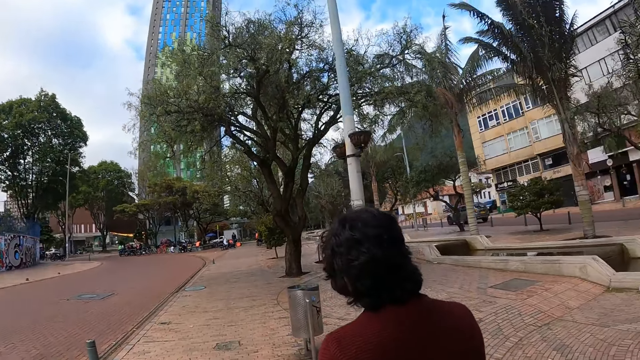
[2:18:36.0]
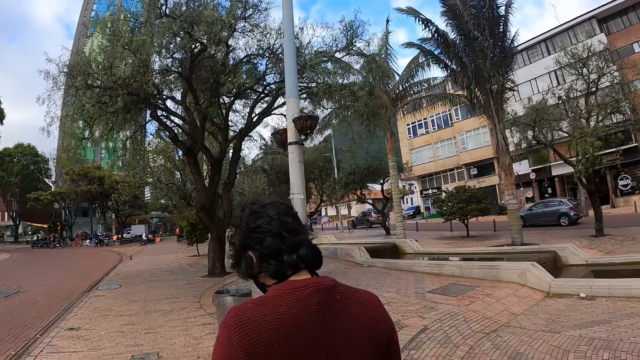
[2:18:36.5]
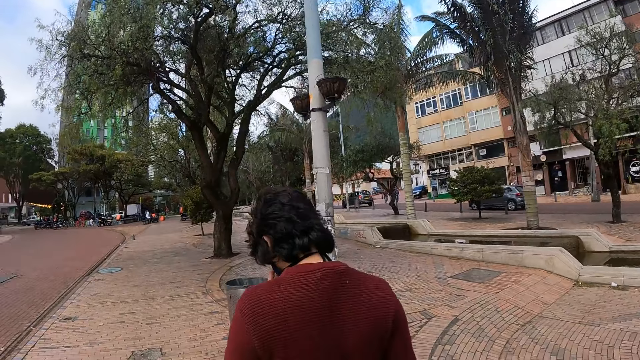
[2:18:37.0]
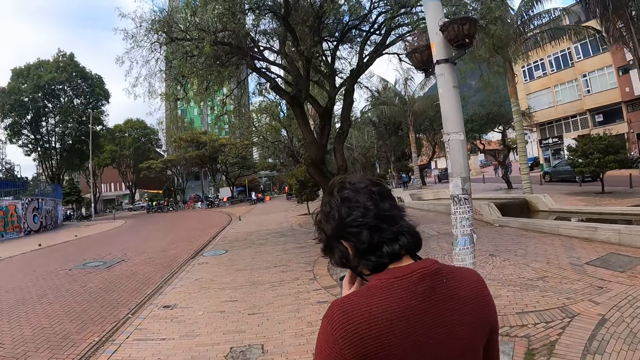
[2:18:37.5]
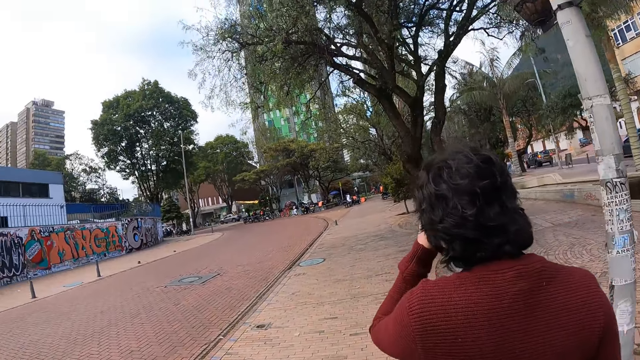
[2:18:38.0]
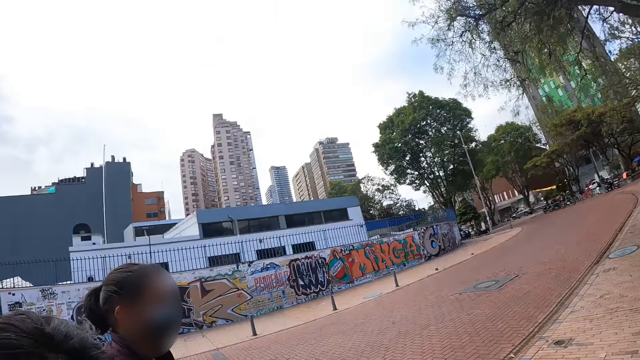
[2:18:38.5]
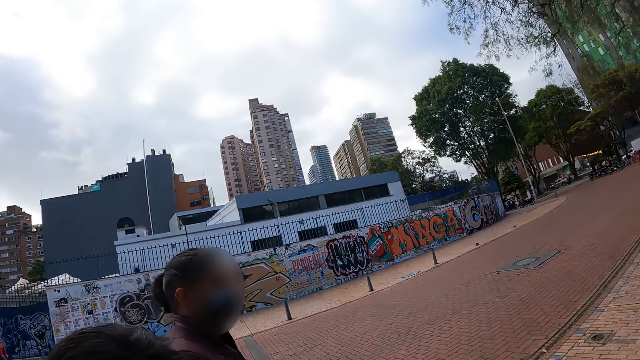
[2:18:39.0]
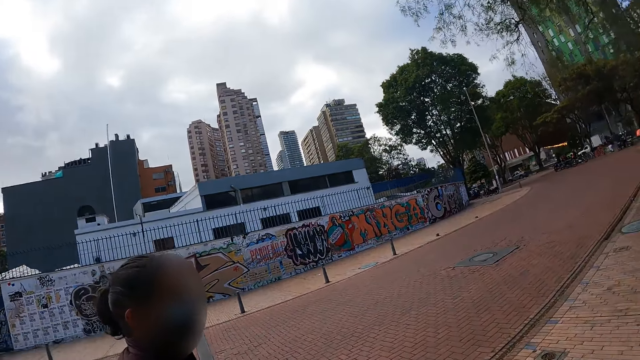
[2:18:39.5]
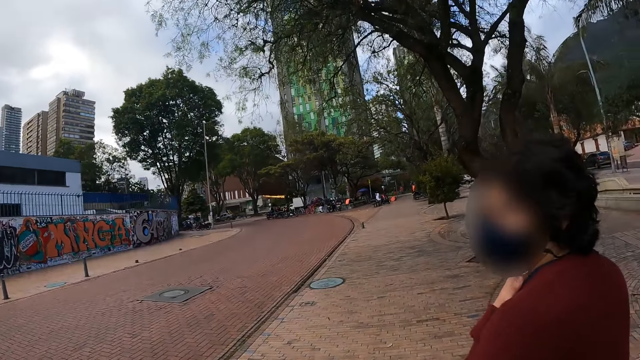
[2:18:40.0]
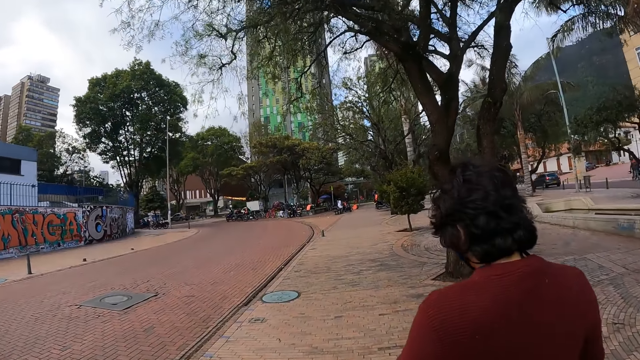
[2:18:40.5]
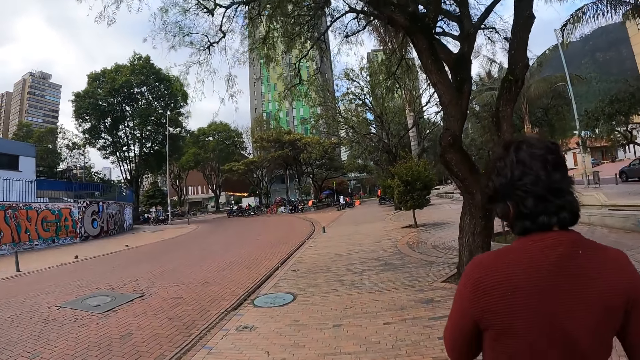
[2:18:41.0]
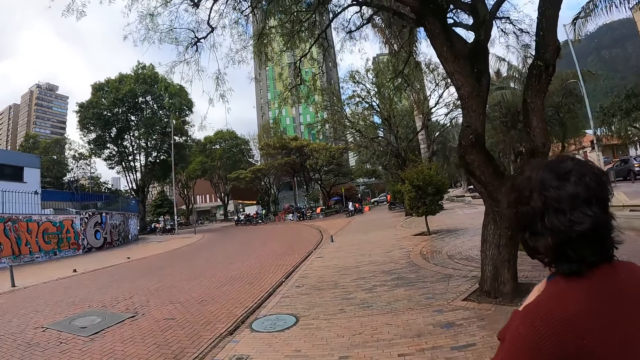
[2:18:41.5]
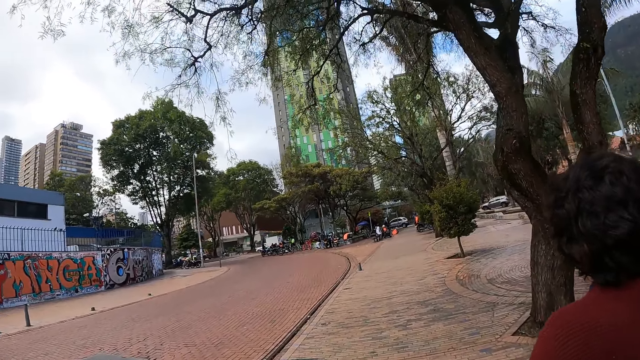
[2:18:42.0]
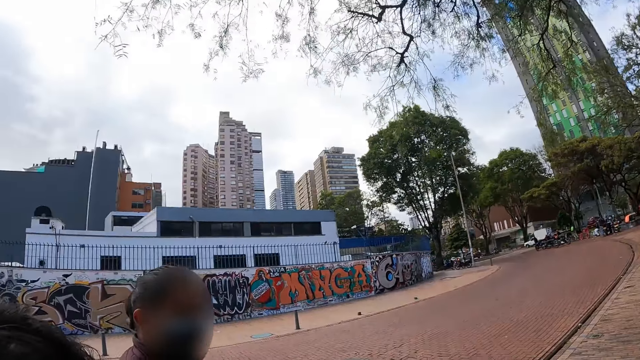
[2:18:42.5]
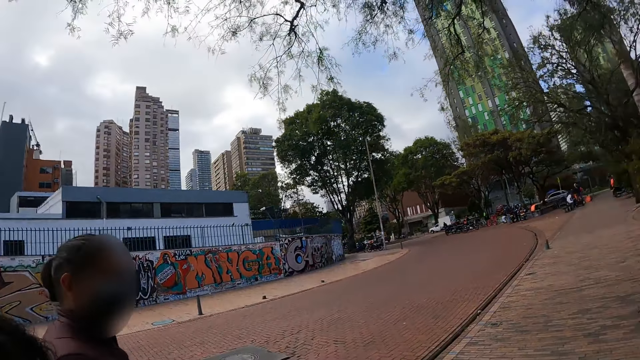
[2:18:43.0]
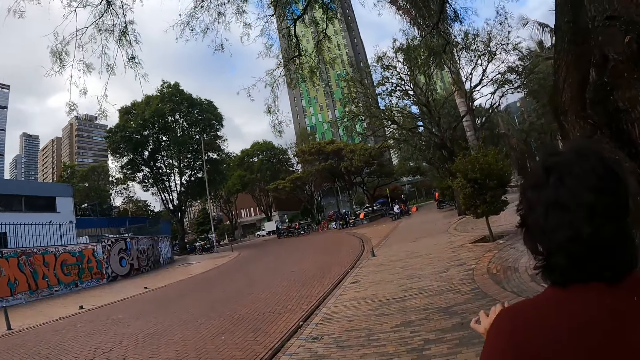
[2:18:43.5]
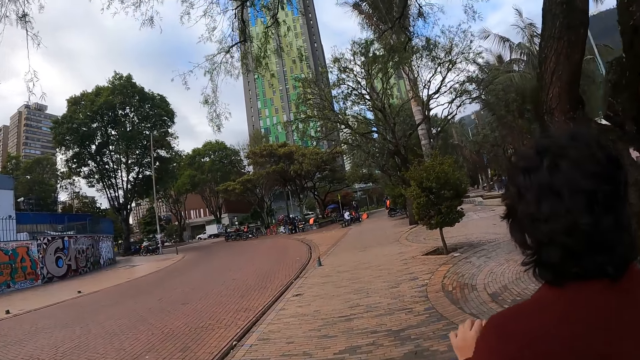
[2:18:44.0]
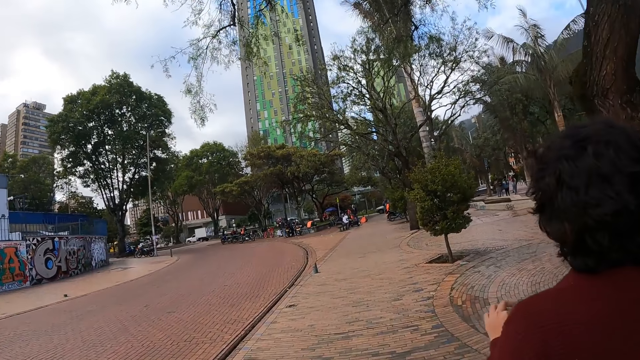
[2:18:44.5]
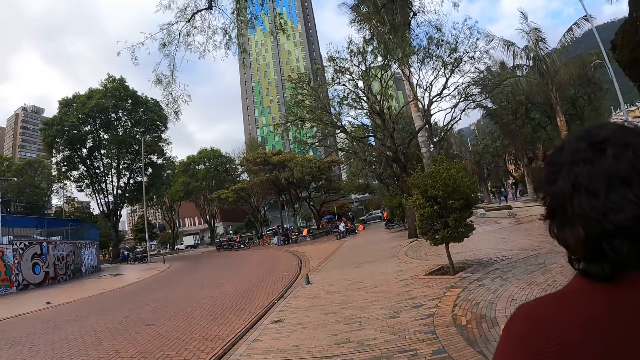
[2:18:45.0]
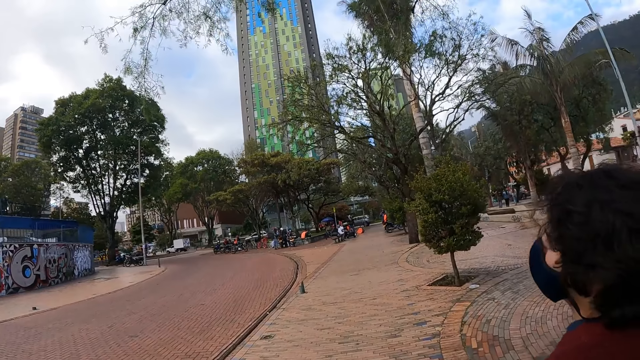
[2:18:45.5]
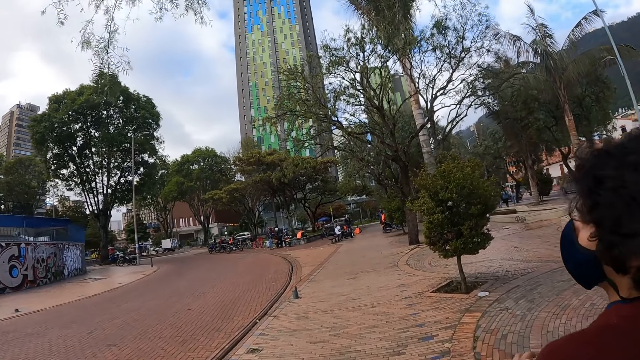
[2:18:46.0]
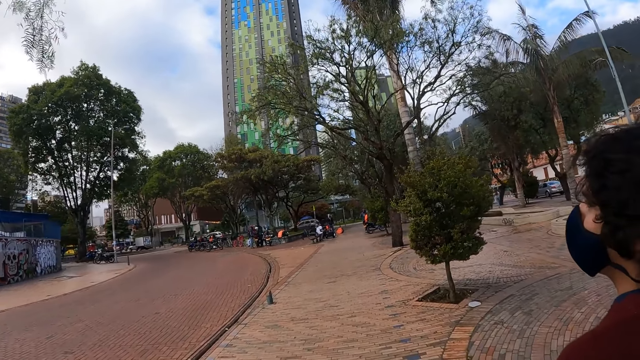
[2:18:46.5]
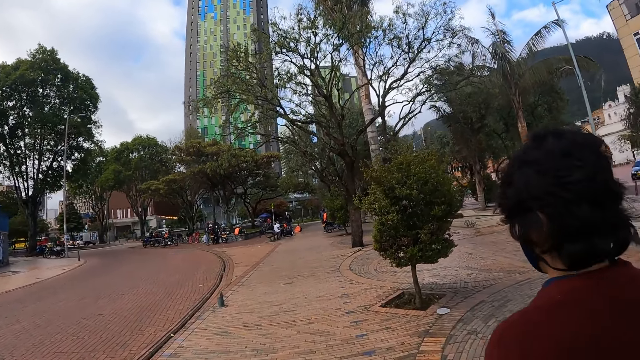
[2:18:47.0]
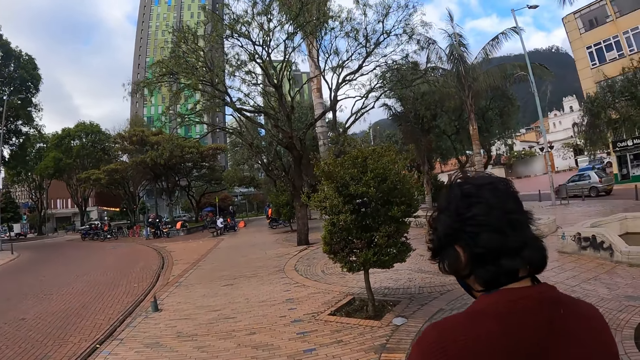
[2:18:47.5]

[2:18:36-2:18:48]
A person touches the mask. The camera wearer looks around. They walk along the sidewalk. They move around.

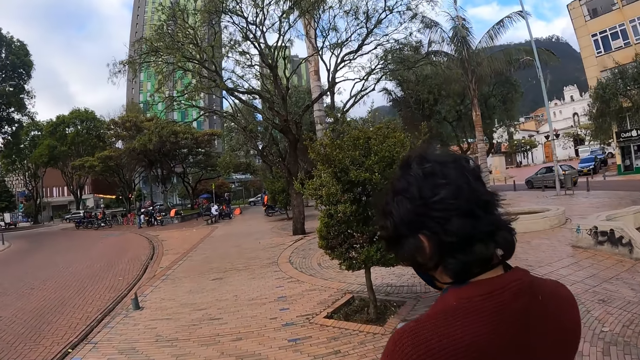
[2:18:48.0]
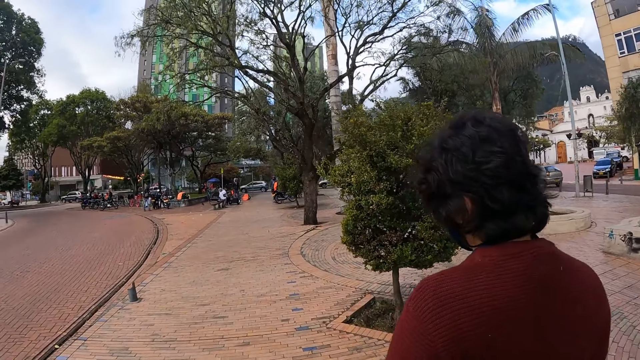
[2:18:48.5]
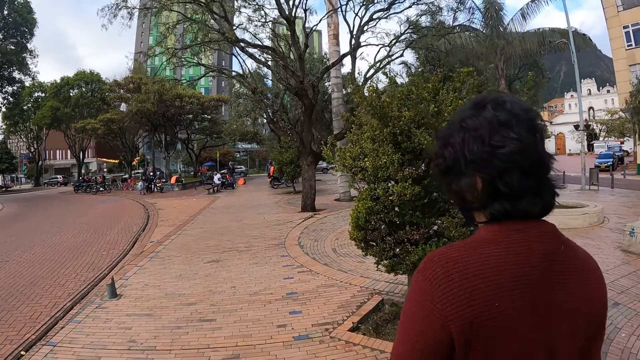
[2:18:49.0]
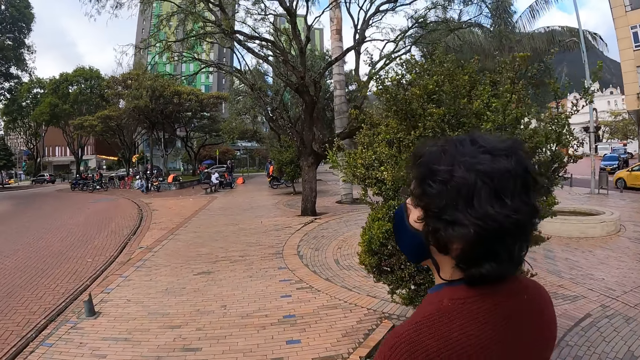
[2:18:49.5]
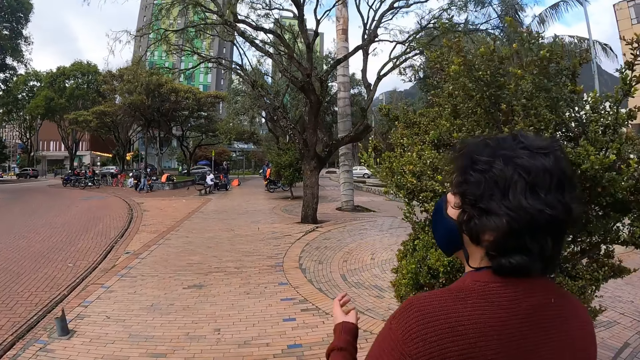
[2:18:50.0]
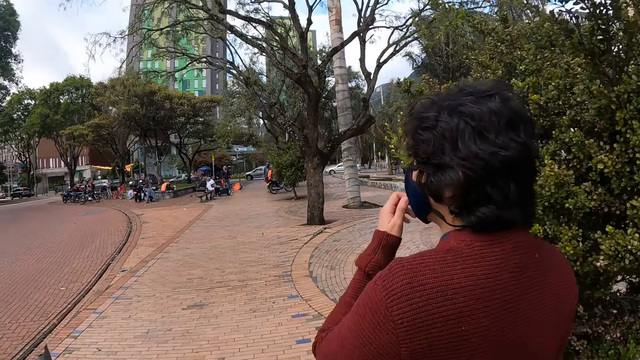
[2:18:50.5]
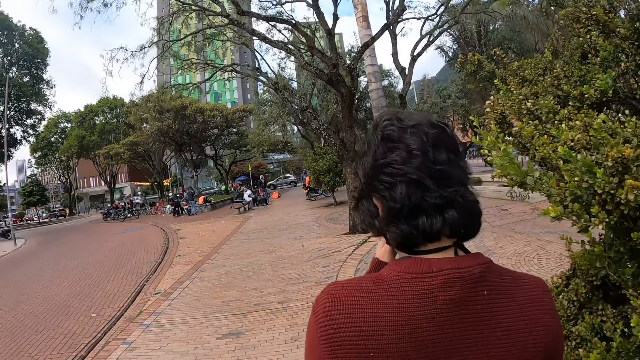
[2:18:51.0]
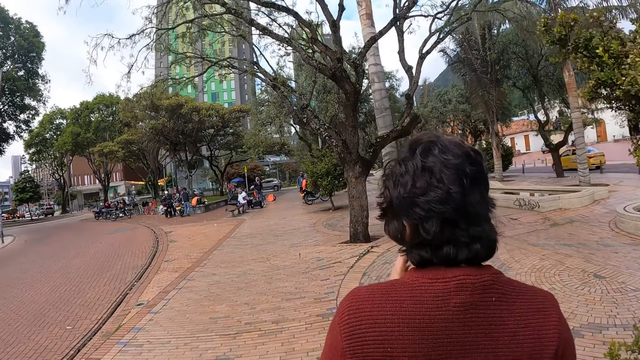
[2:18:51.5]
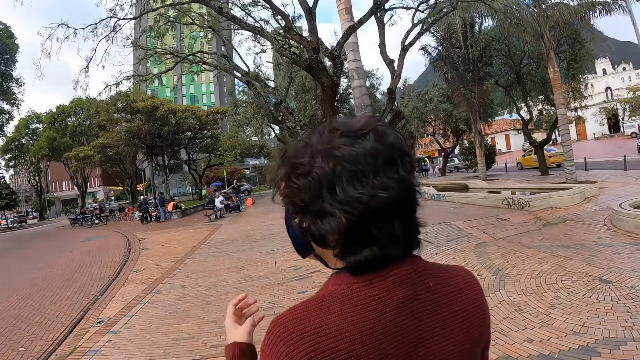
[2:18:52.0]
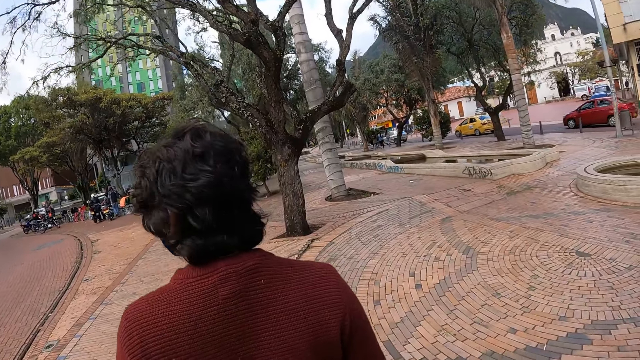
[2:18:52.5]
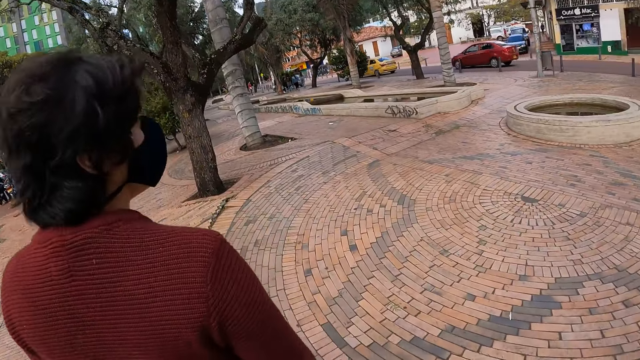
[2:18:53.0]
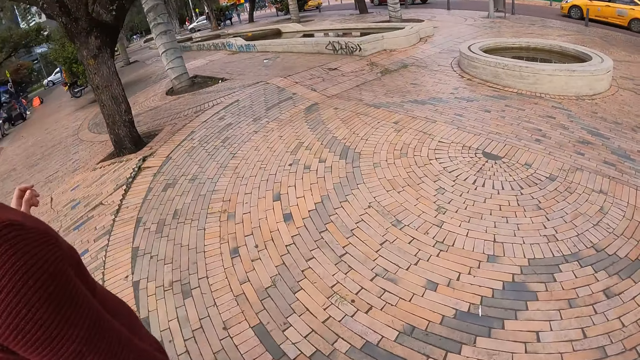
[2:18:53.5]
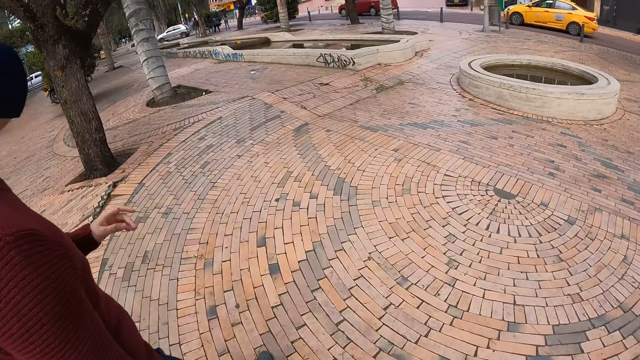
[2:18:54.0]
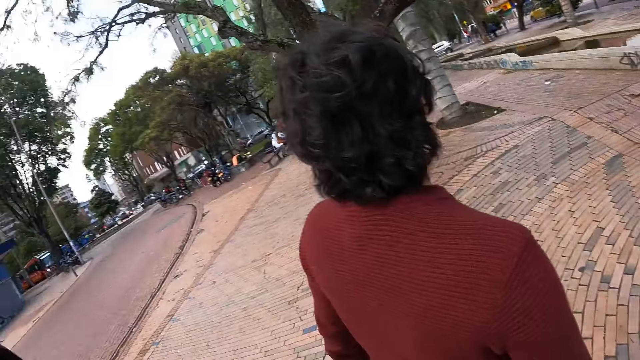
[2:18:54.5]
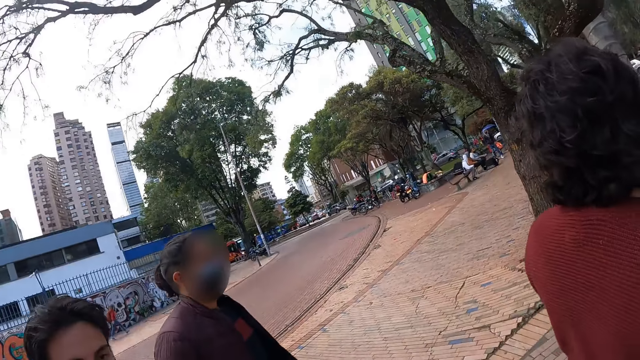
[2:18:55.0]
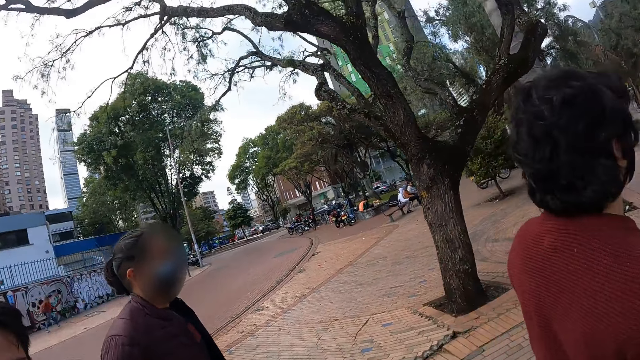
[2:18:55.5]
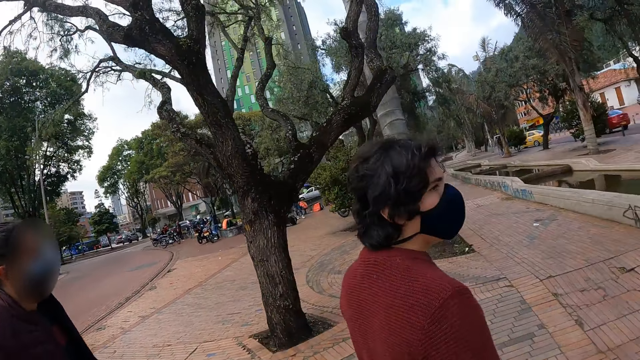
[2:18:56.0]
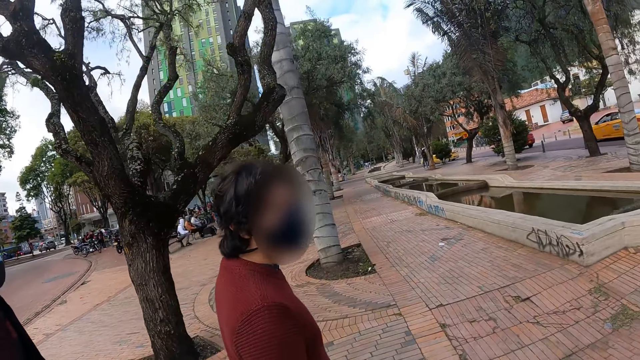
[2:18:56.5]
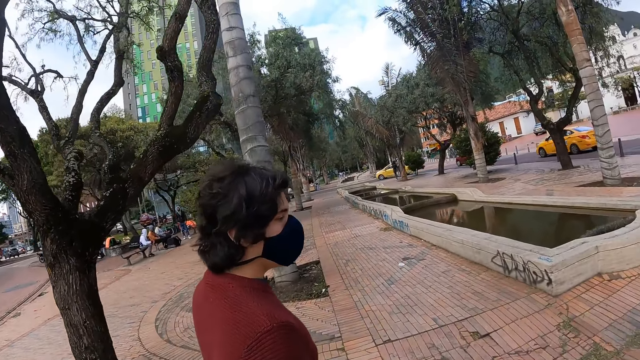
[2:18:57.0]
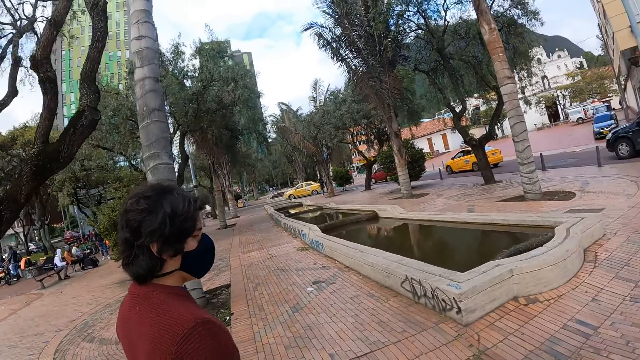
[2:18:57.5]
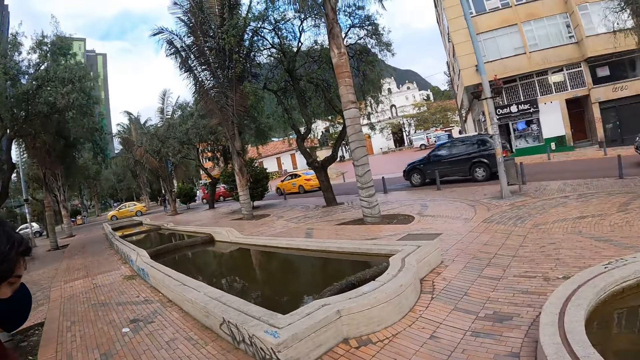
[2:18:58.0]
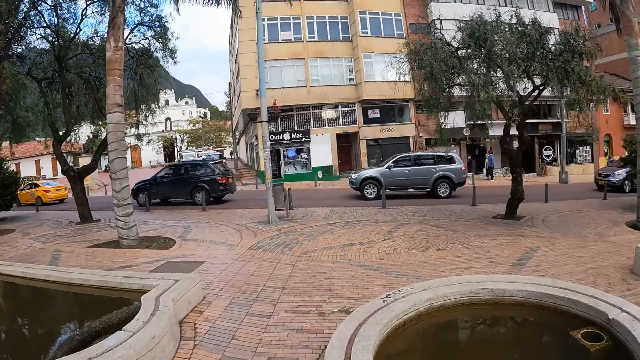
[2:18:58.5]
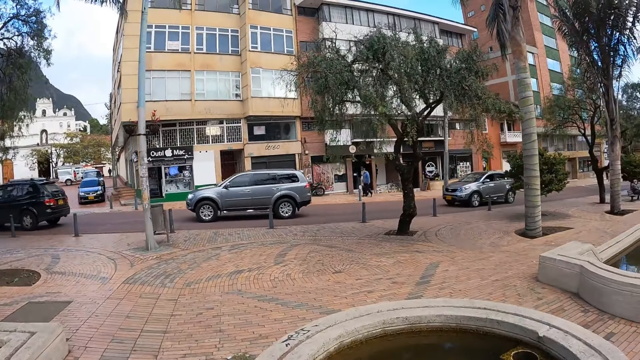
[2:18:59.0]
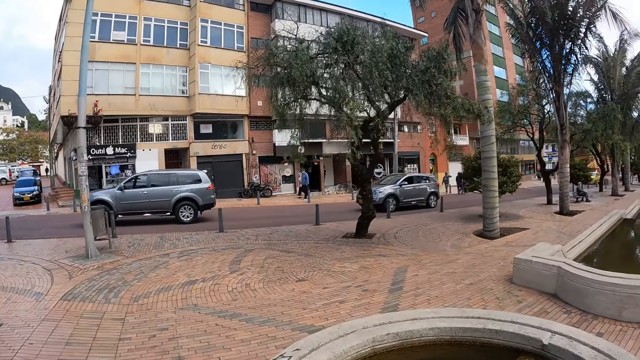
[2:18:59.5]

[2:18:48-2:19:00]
A person touches the mask. The person looks around. The camera wearer looks around. They walk along the sidewalk.
